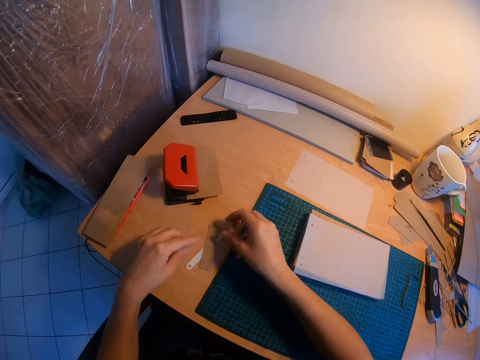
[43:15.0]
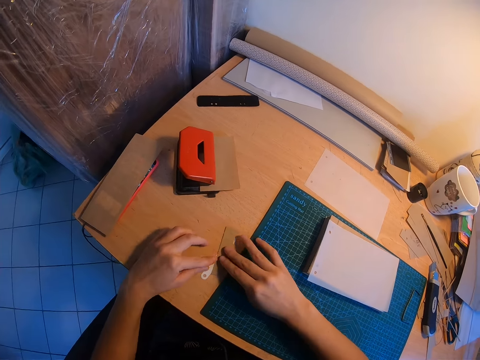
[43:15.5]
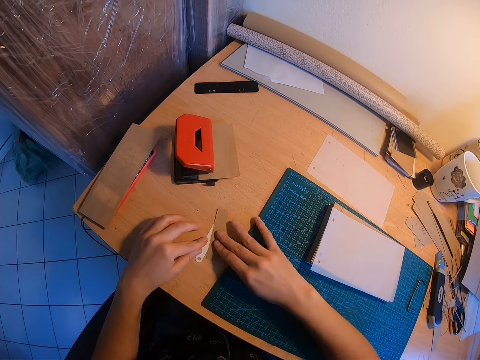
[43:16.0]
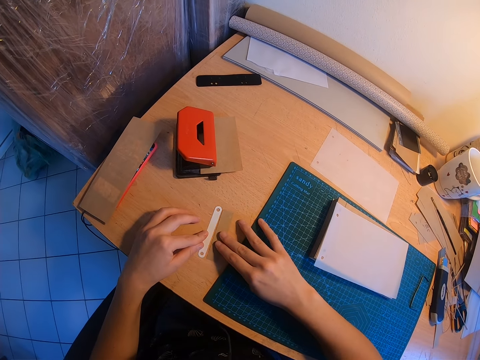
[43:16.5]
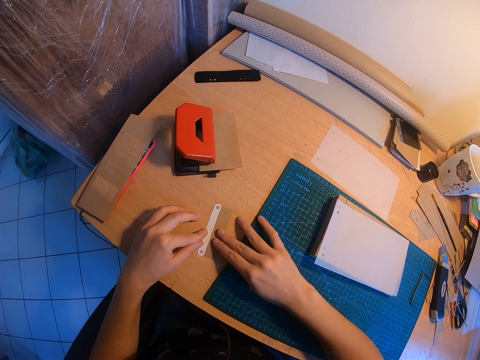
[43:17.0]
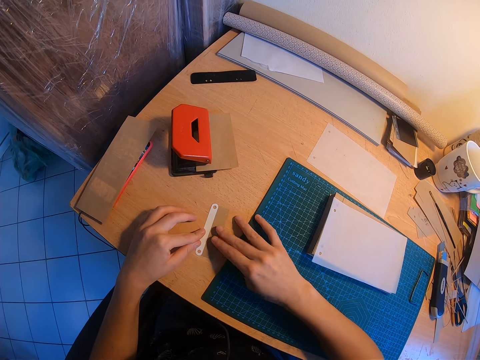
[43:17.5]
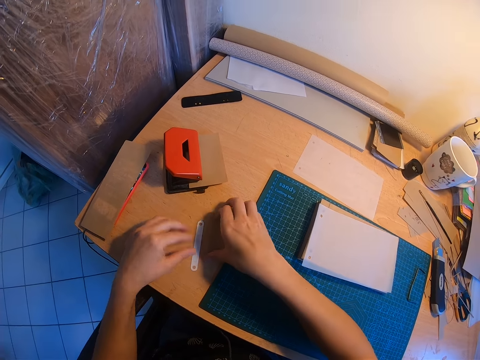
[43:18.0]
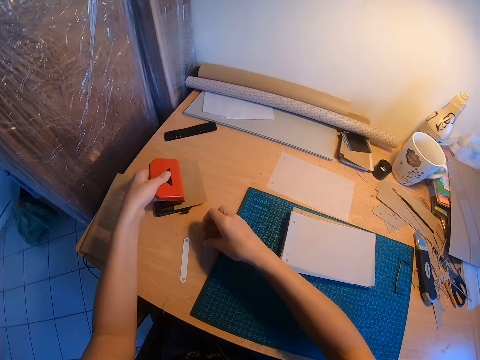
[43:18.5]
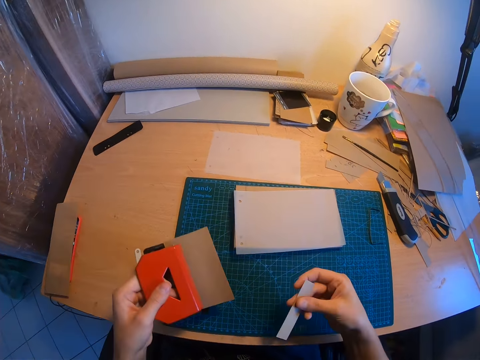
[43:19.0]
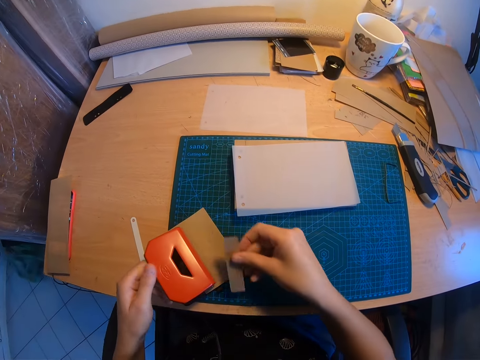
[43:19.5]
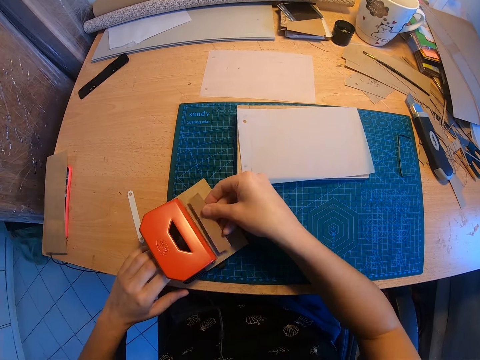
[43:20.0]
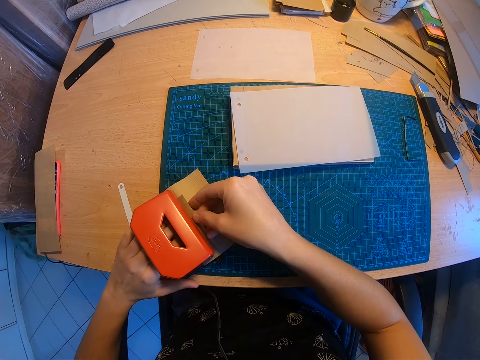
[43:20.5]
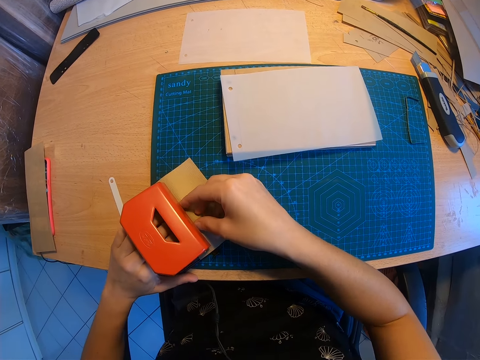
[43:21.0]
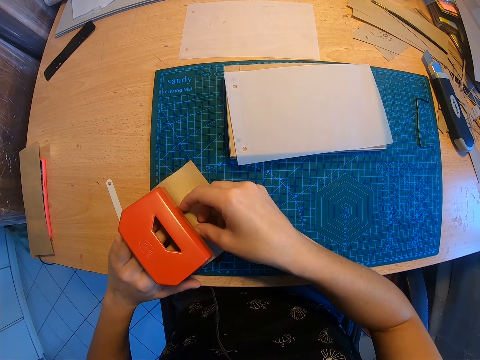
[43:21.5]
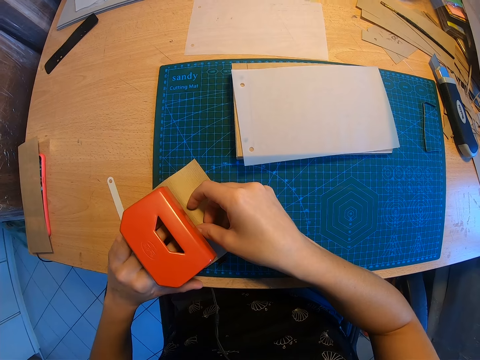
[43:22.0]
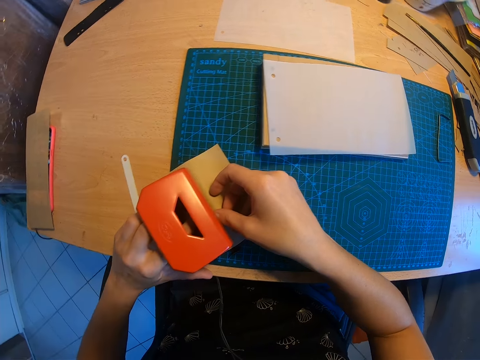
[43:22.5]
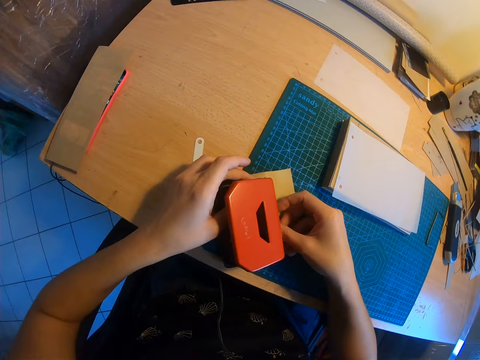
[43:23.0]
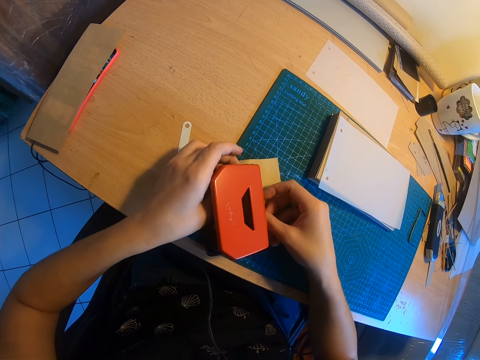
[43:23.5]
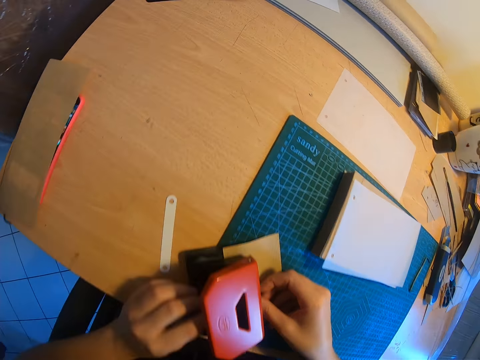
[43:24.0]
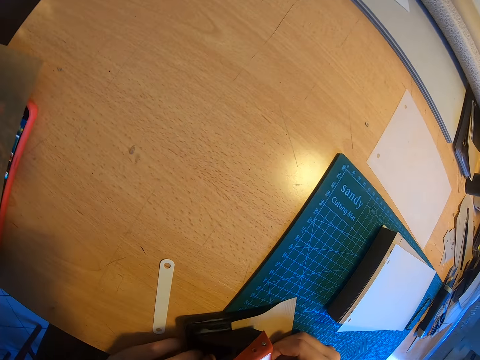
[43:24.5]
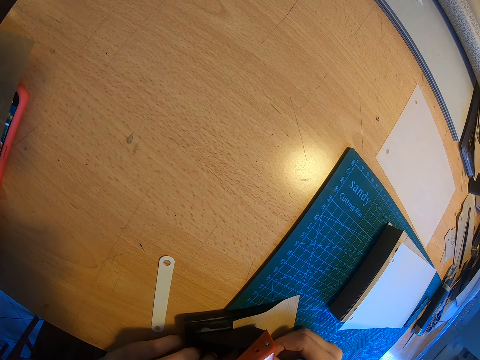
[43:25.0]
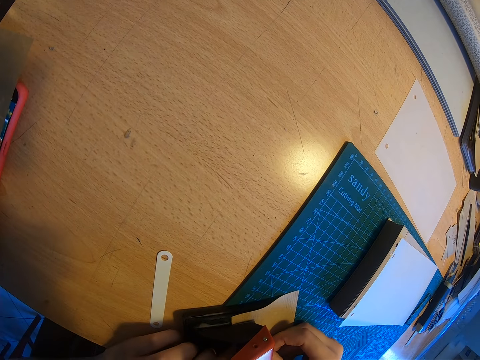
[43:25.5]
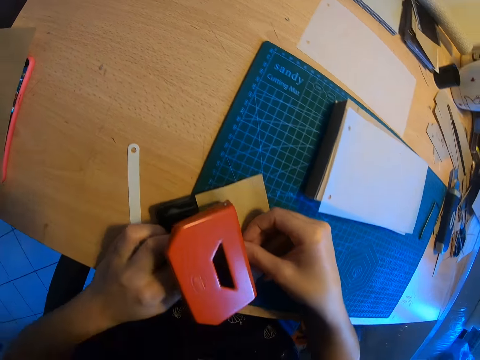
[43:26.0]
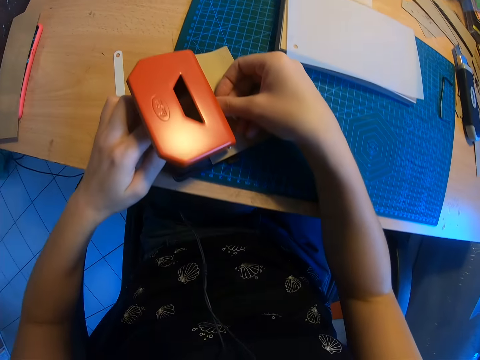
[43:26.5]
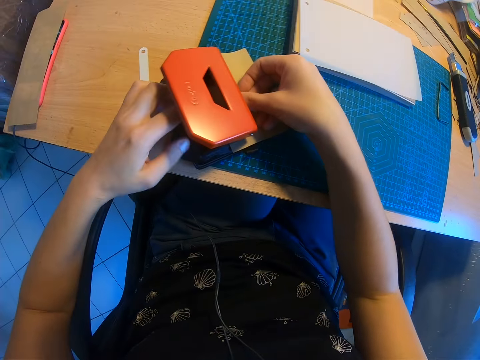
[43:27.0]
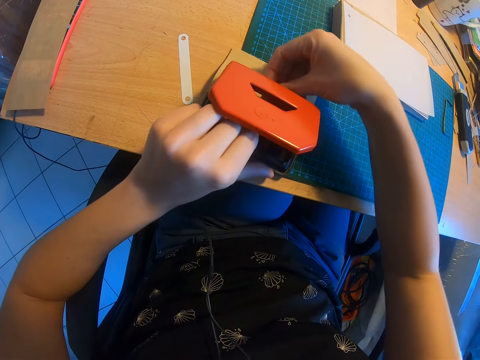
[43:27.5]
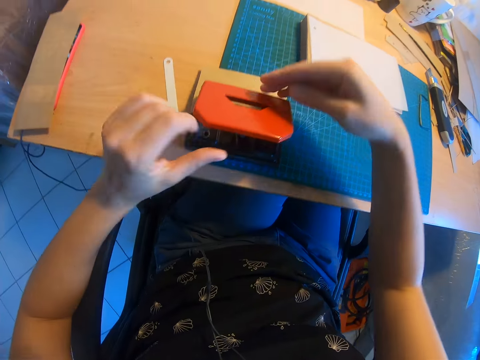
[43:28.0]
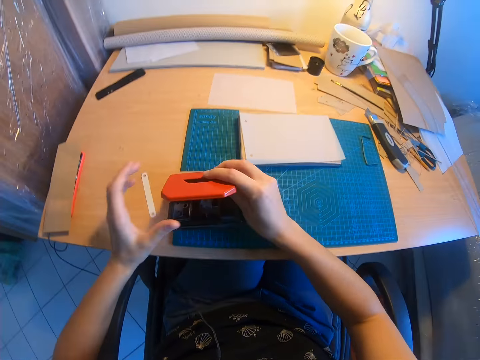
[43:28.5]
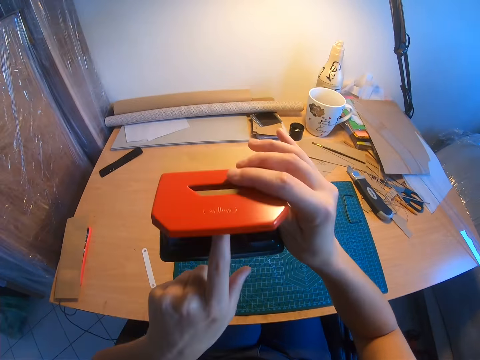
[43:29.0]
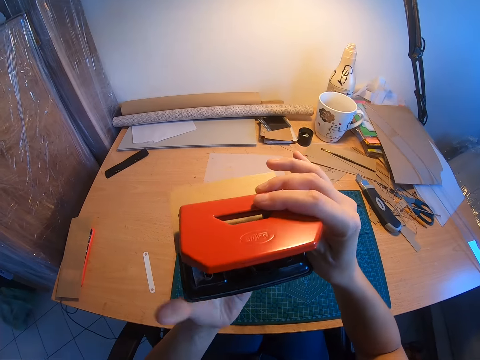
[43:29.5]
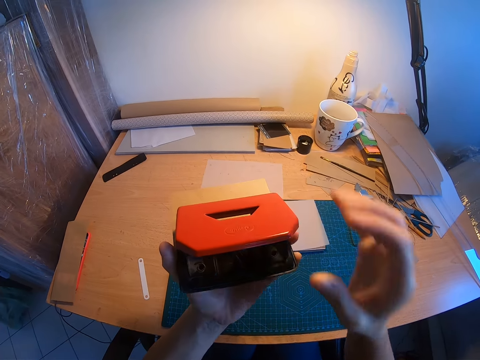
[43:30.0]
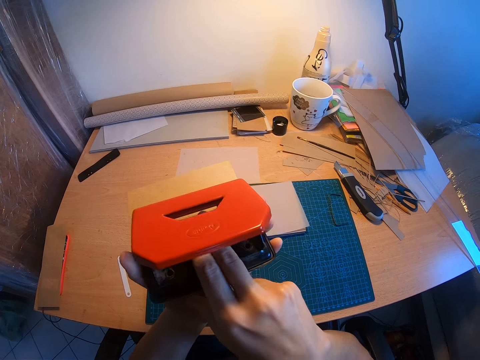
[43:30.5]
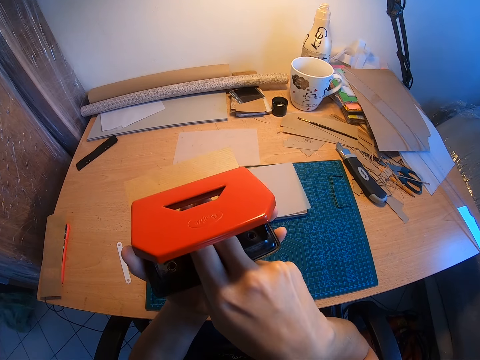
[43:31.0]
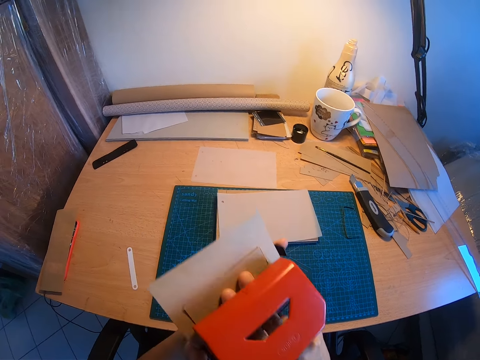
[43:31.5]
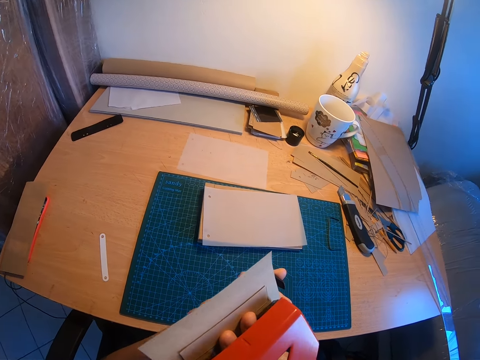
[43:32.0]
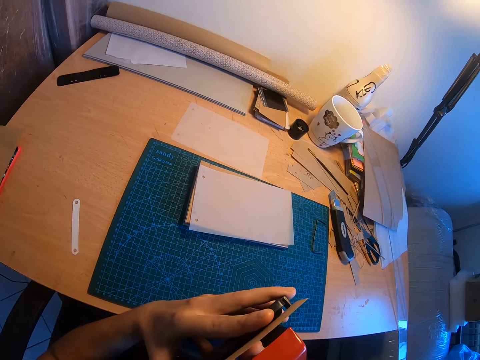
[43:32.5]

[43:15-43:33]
The camera wearer places the short paper on the binder cap. She checks the length of the short paper with the binder cap. She takes the short paper from the table with her right hand. She picks up the paper punch or perforator. She moves the perforator closer. She inserts the short paper in the perforator. She raises the perforator up from the table. She checks the short paper in the perforator.

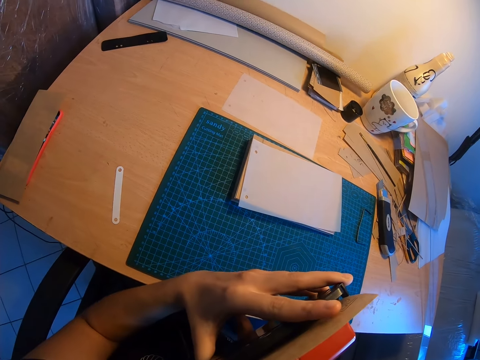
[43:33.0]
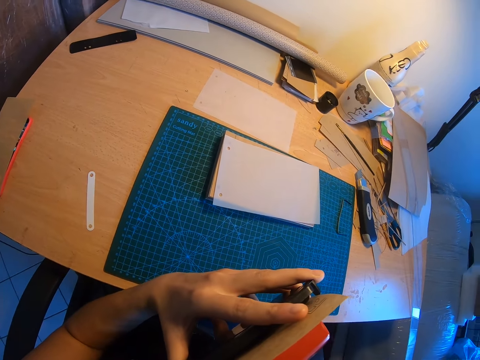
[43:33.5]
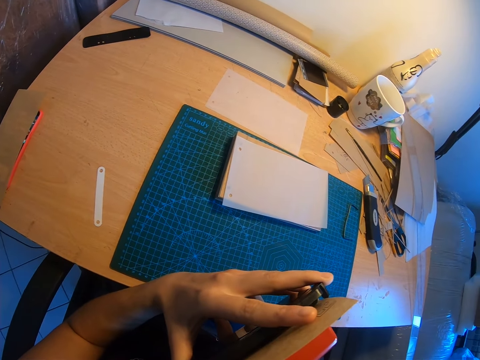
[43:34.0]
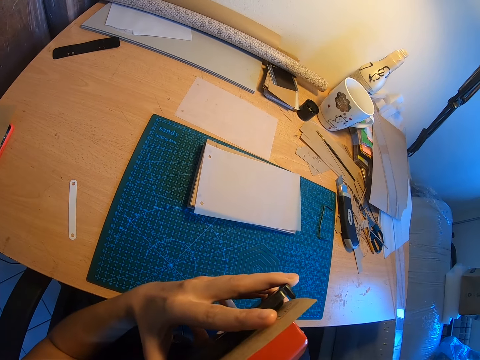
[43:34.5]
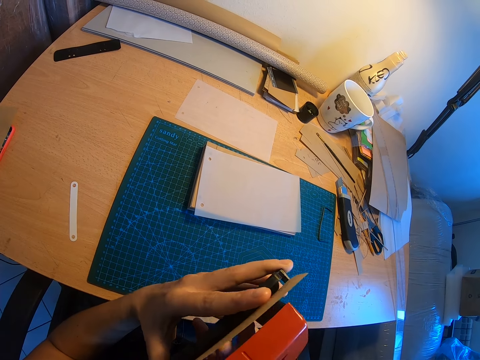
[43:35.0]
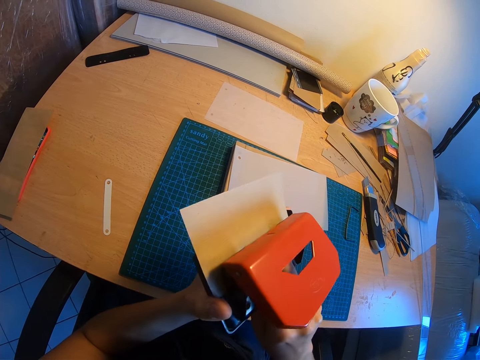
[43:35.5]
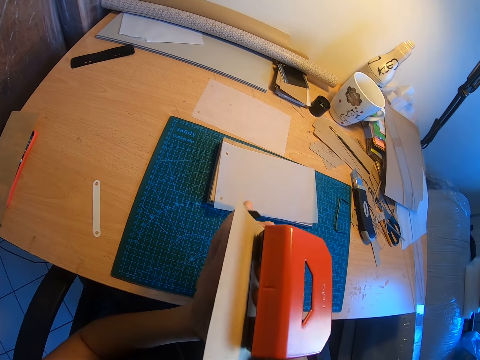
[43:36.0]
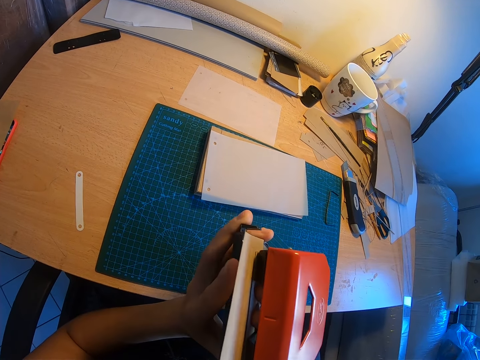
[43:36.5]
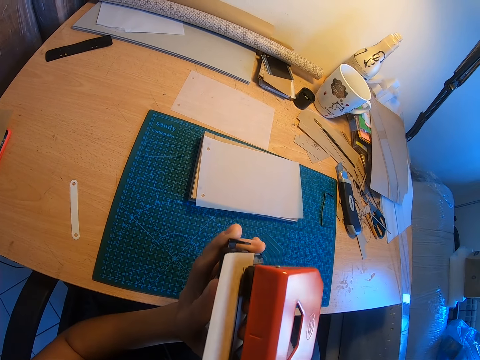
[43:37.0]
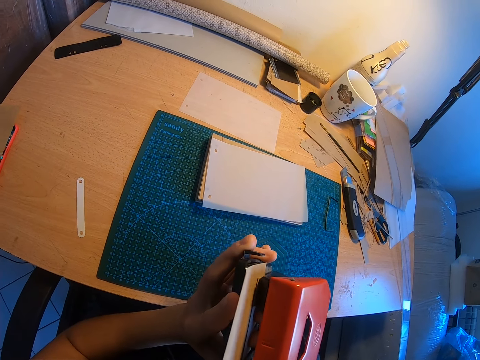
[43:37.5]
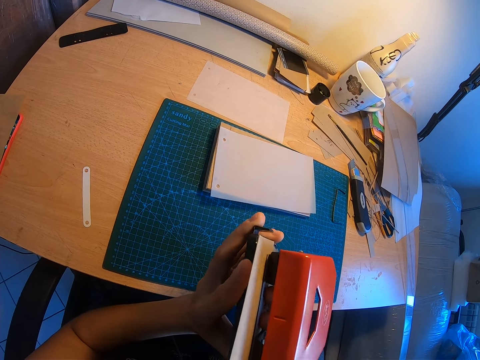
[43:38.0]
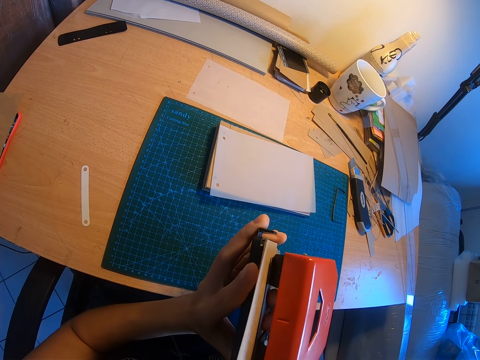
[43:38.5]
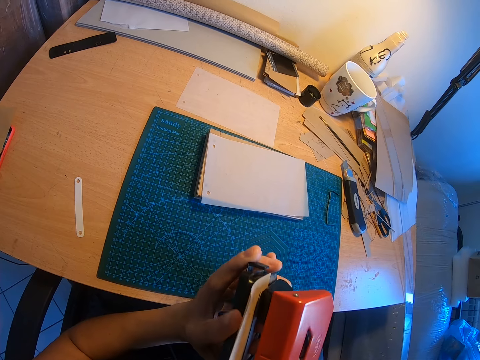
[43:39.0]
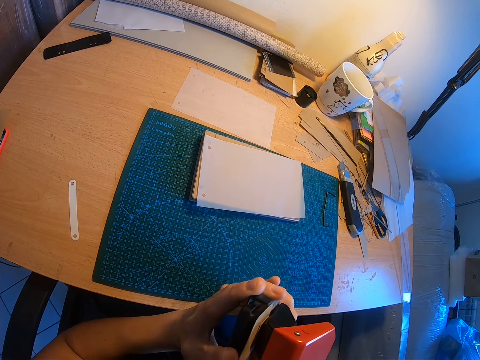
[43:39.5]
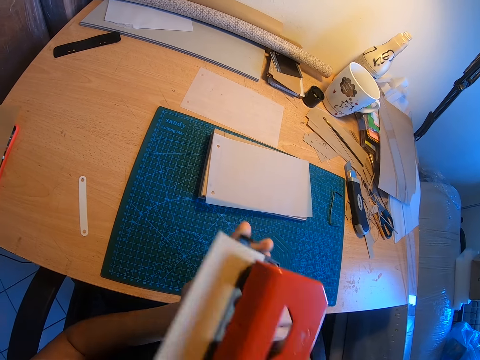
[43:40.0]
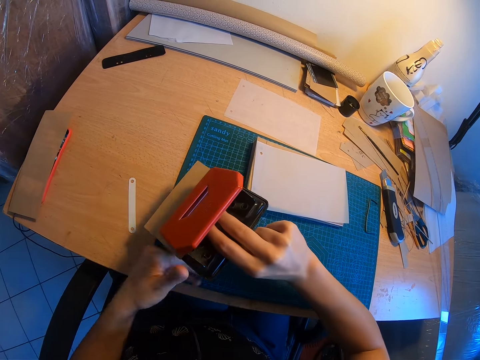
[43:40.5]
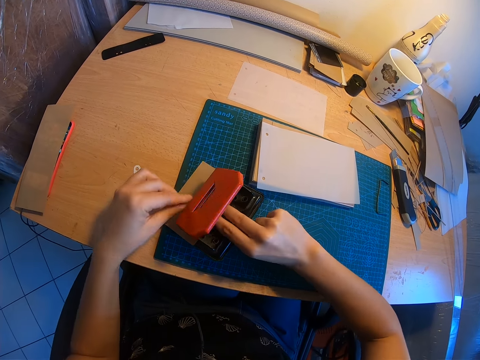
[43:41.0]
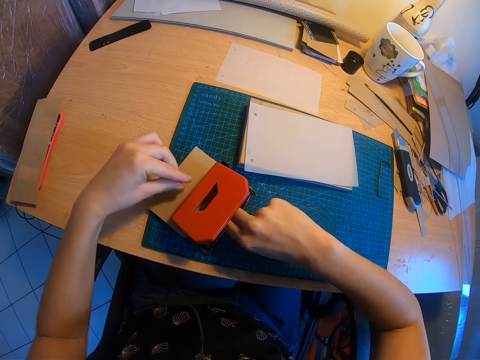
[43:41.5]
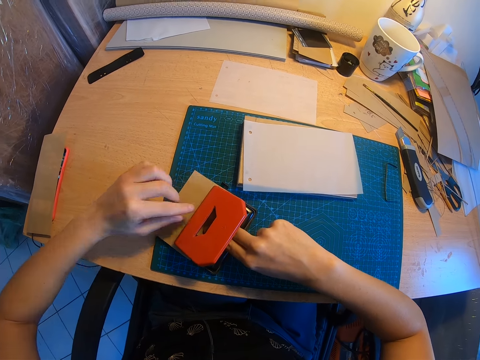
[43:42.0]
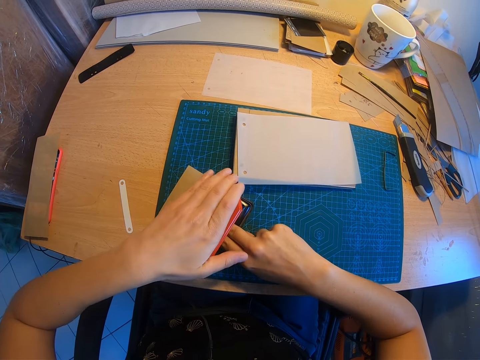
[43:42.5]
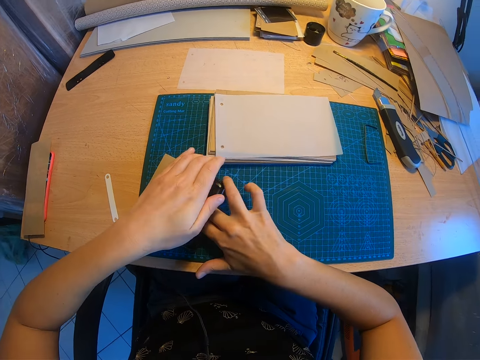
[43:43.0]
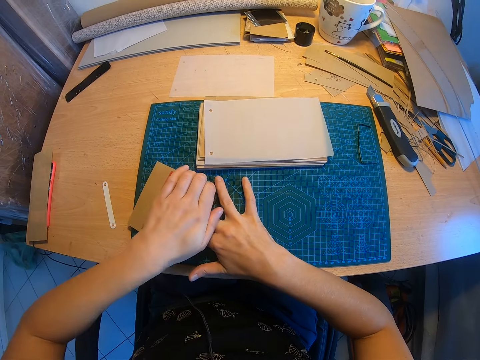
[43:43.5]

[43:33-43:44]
The camera wearer drops the perforator on the table. They adjust the short paper briefly. They perforate the short paper.
